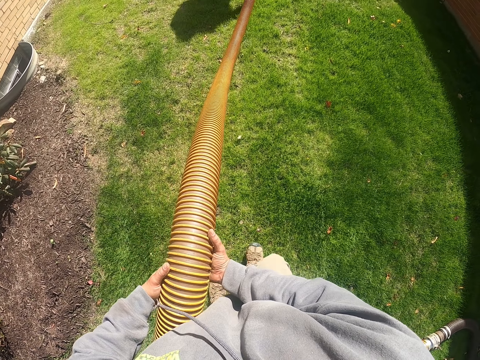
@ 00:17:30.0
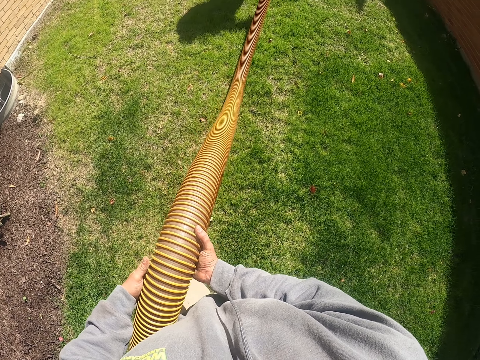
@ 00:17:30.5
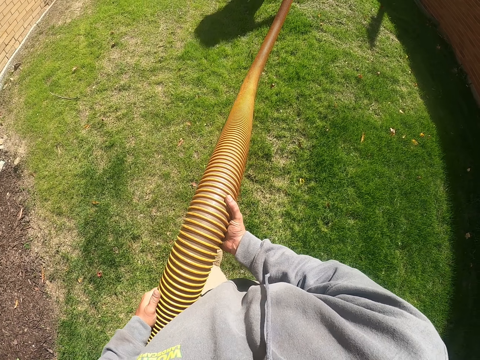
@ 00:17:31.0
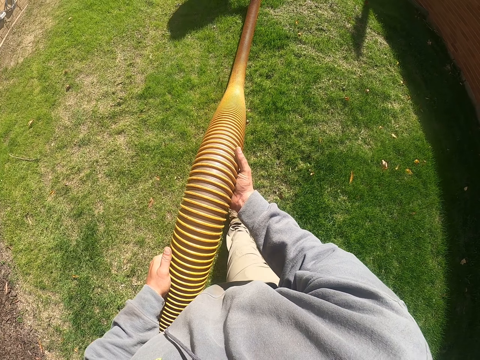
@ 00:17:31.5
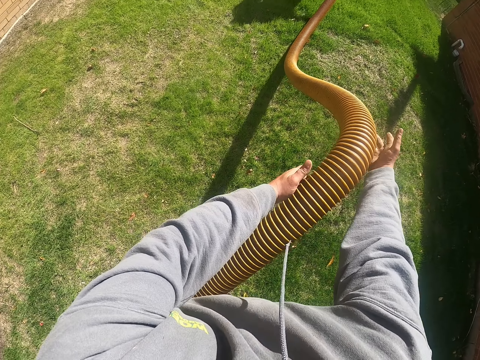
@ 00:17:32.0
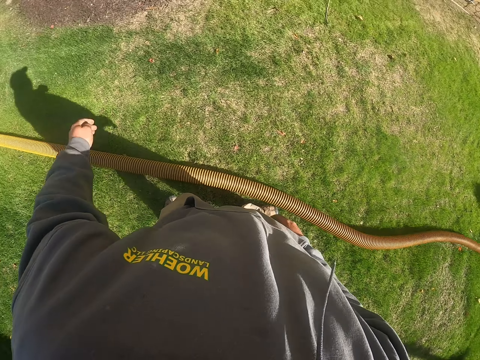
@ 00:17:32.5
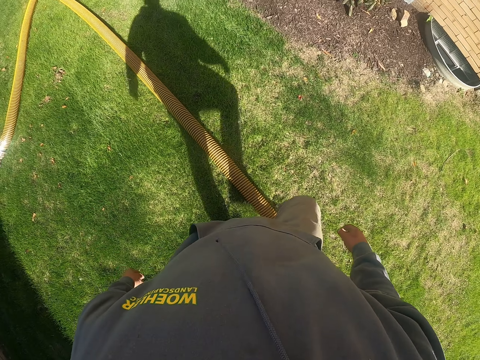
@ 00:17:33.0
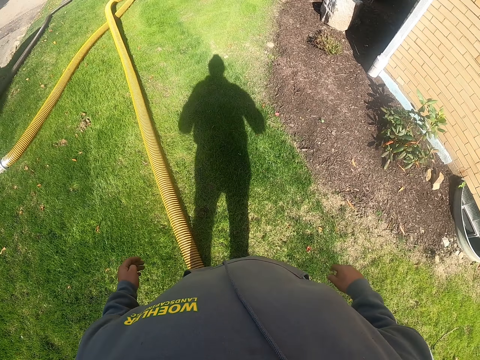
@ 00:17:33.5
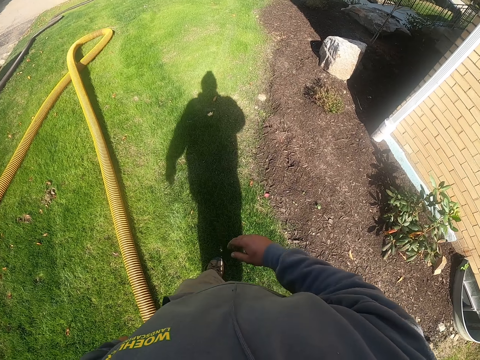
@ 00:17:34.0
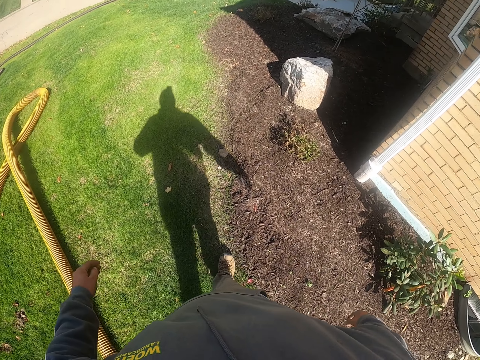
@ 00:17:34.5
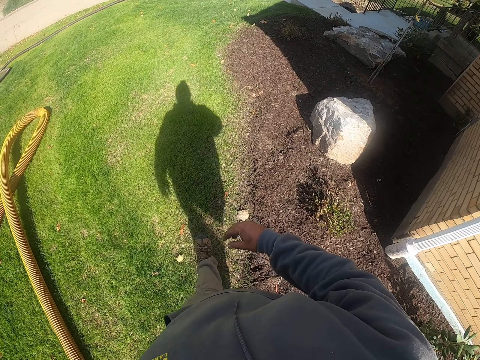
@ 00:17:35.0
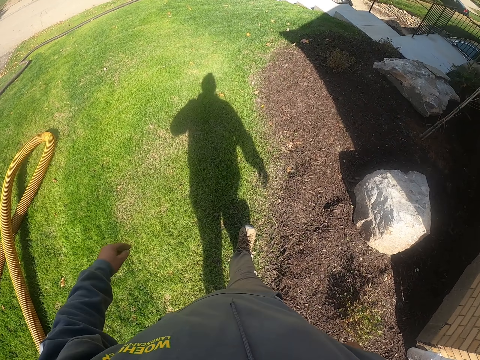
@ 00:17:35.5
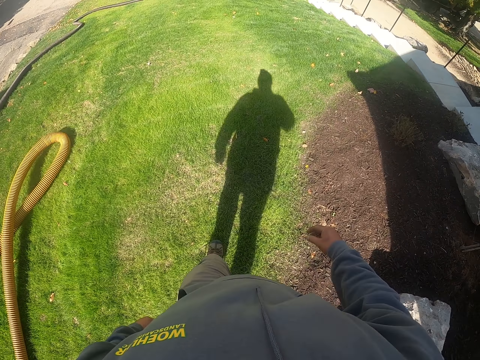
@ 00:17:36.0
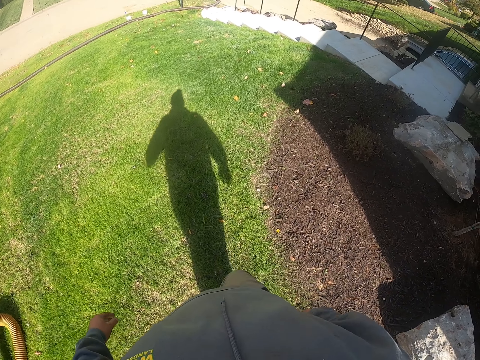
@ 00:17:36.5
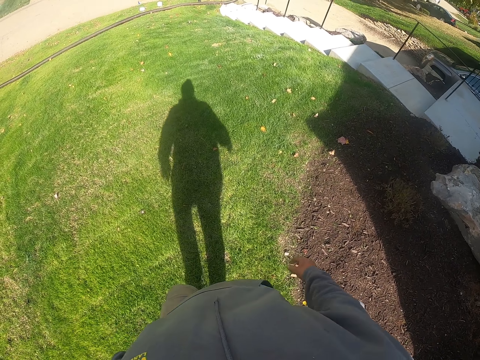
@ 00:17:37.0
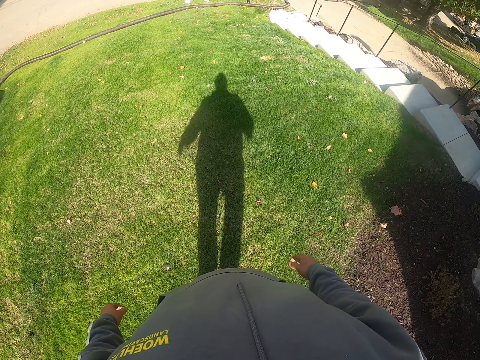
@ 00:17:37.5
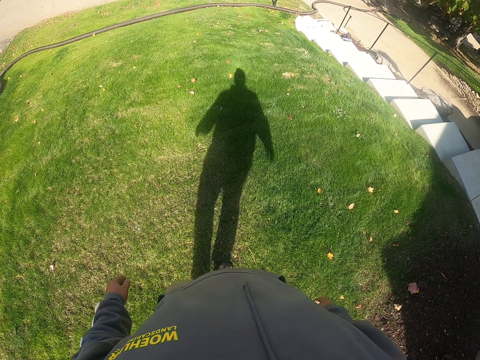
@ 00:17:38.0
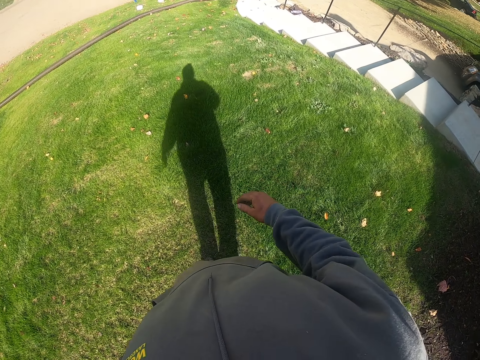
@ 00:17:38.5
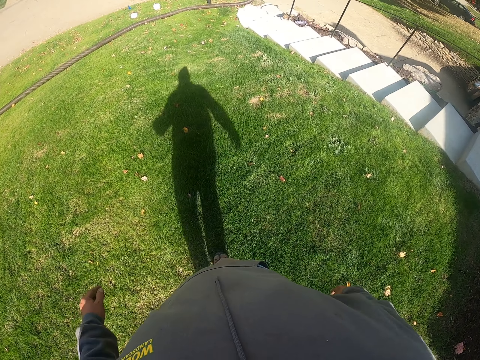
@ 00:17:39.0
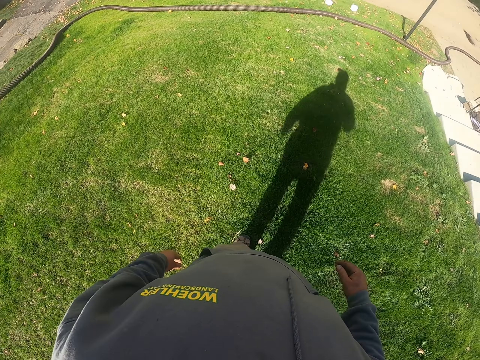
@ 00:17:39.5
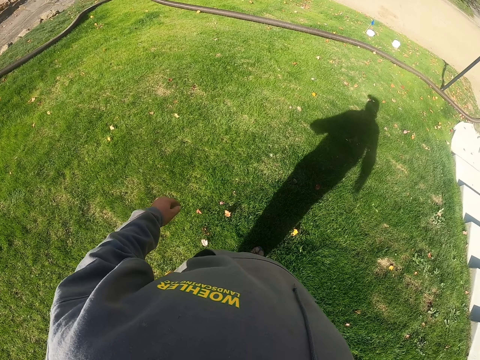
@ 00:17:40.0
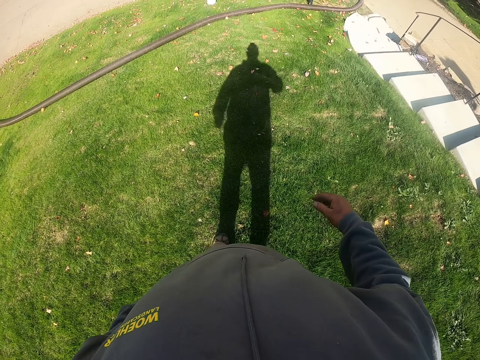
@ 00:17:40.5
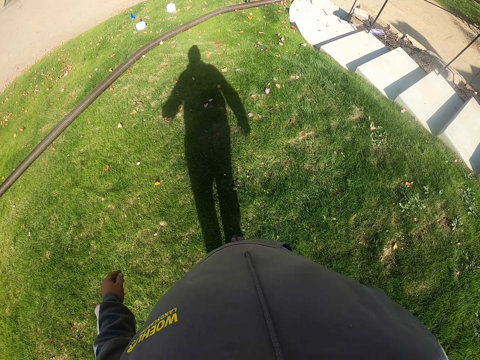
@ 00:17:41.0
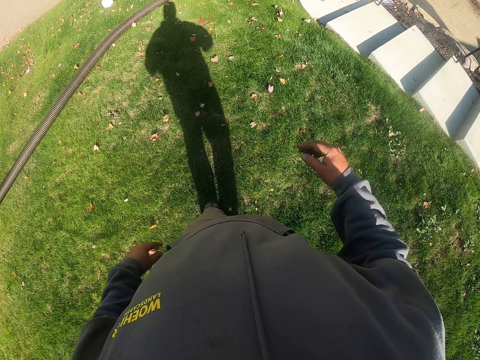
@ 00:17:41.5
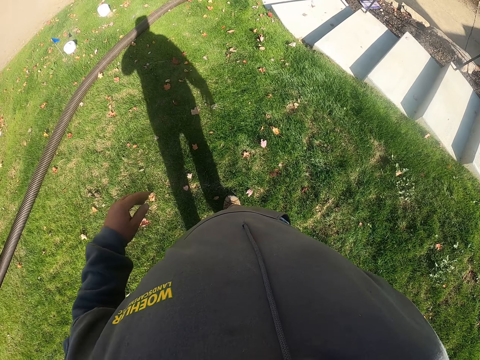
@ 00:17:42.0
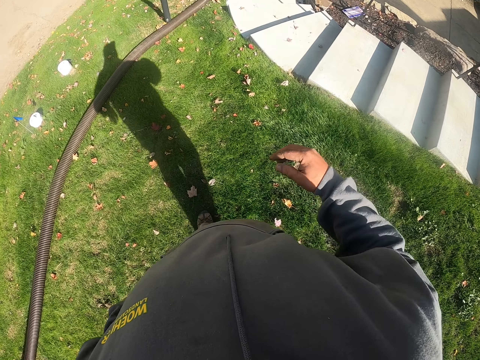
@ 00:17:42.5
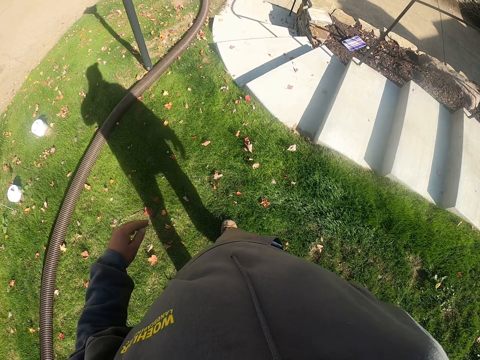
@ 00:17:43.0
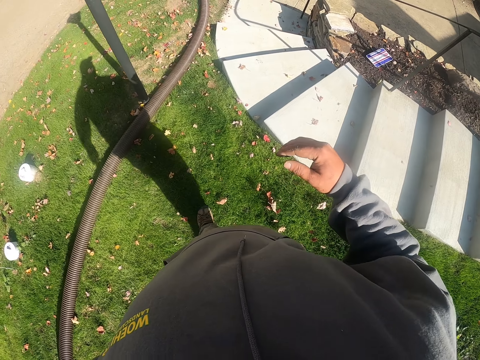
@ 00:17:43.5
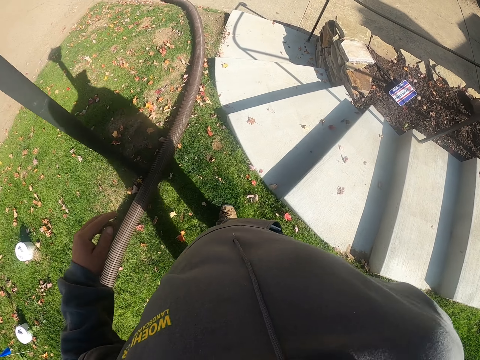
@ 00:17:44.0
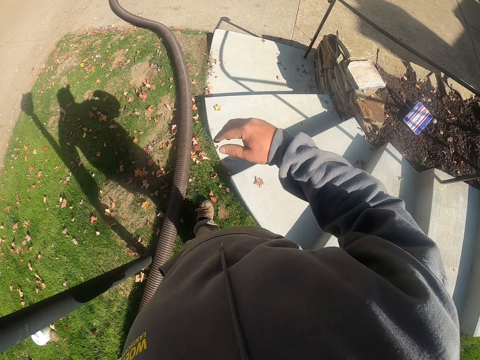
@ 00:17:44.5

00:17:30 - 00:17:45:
The camera wearer holds the pipe with both hands. They pull the pipe. They drop the pipe. They walk back to the other side around the compound.

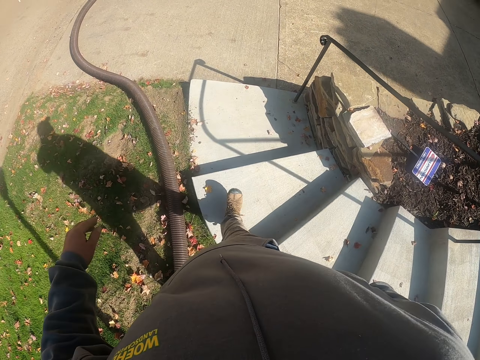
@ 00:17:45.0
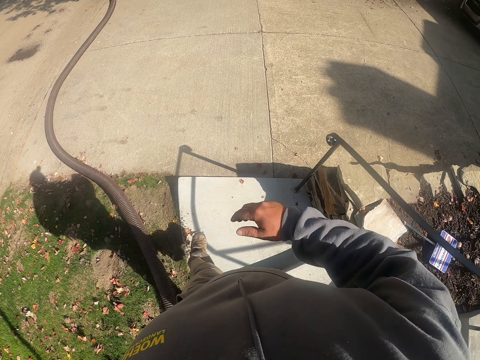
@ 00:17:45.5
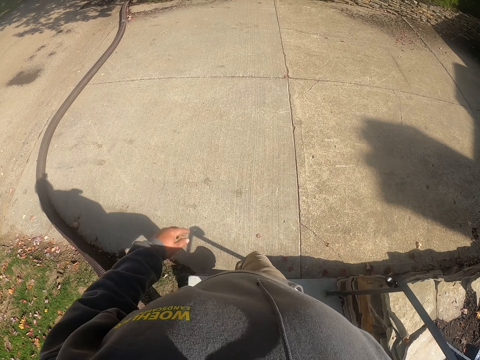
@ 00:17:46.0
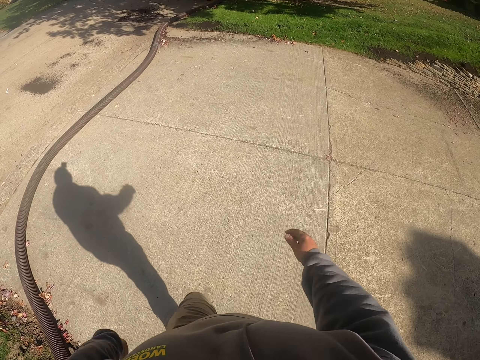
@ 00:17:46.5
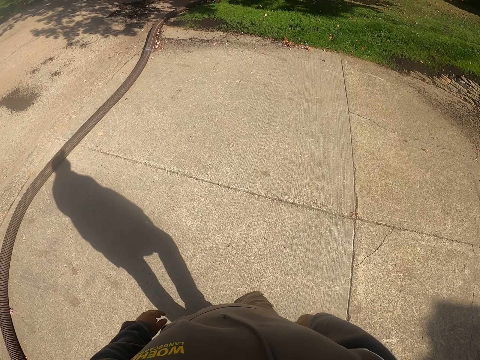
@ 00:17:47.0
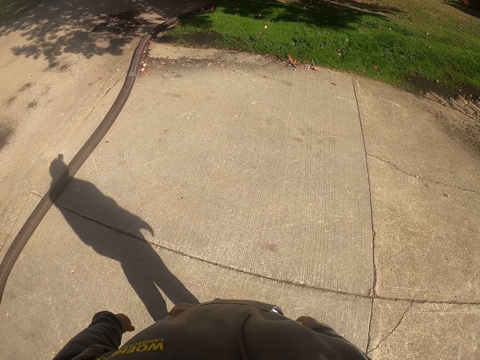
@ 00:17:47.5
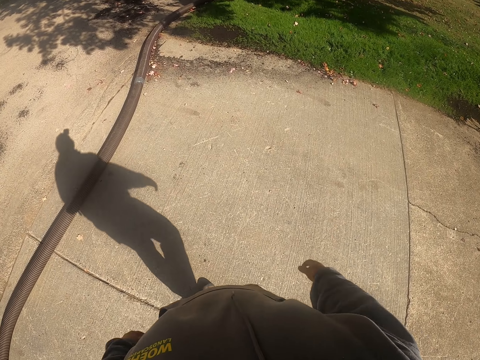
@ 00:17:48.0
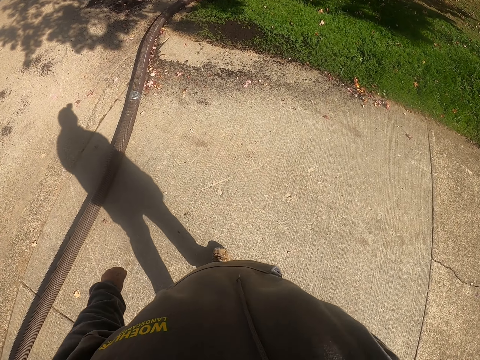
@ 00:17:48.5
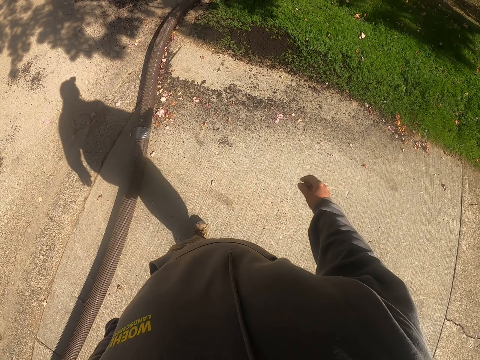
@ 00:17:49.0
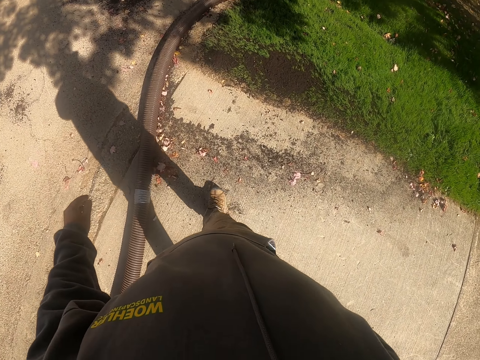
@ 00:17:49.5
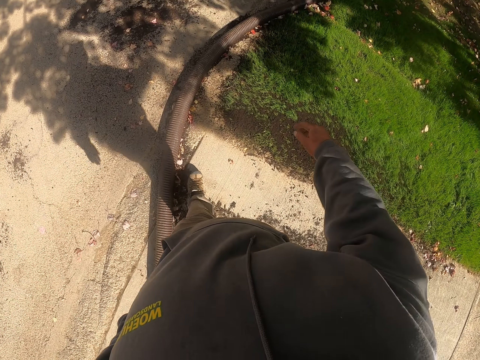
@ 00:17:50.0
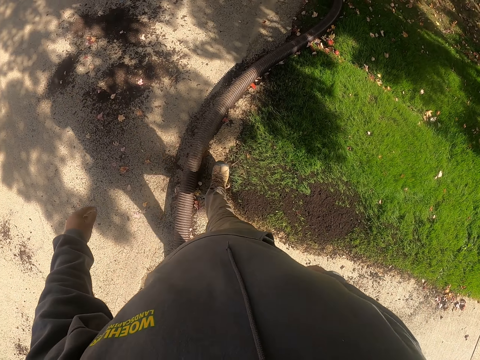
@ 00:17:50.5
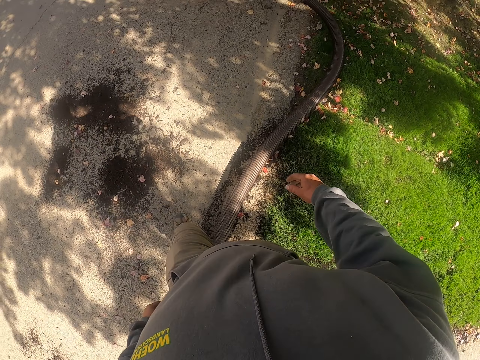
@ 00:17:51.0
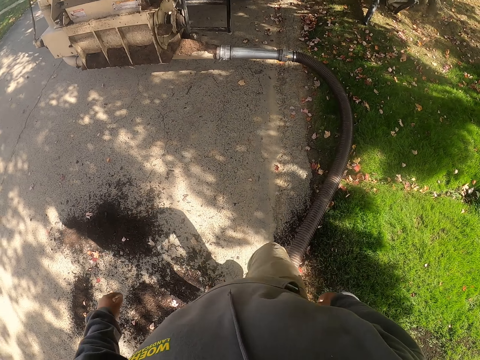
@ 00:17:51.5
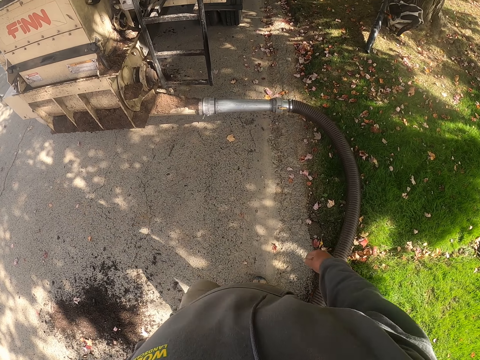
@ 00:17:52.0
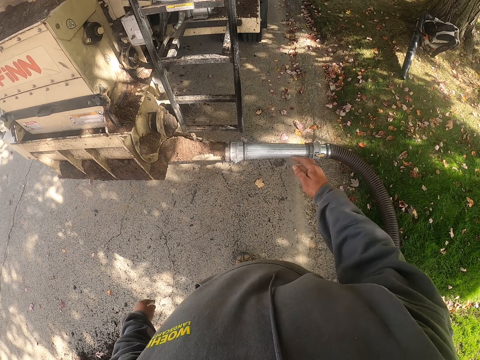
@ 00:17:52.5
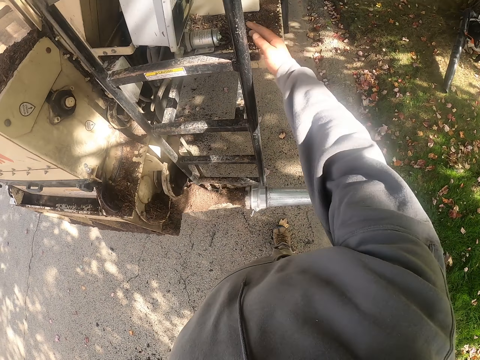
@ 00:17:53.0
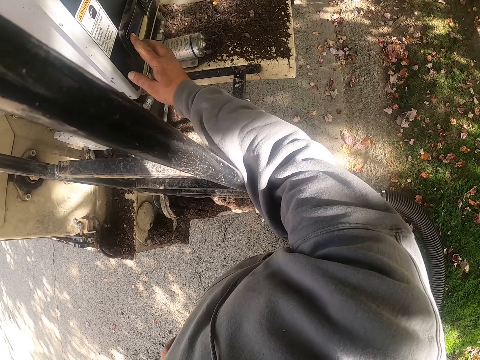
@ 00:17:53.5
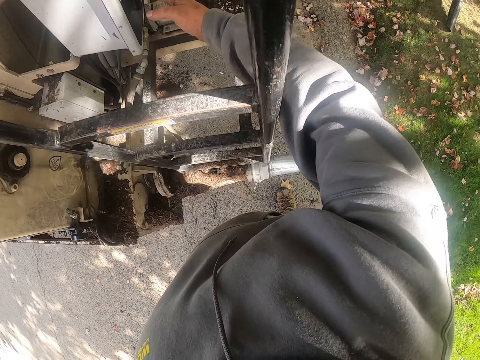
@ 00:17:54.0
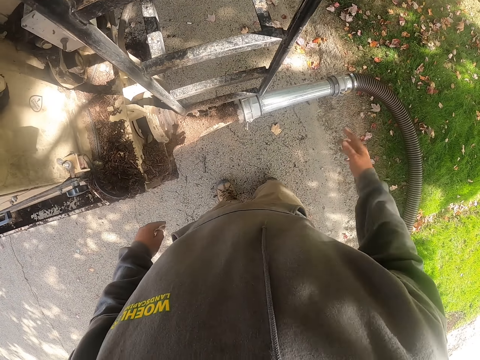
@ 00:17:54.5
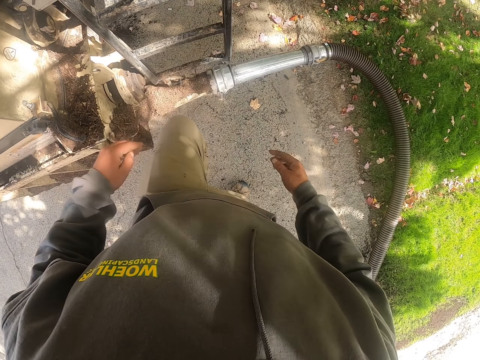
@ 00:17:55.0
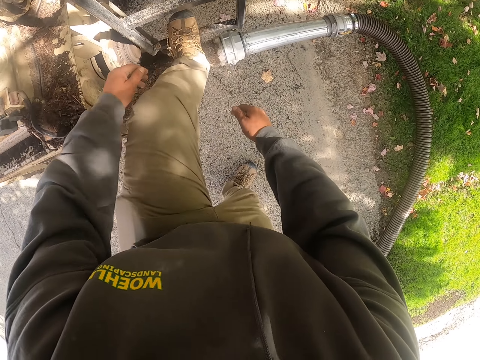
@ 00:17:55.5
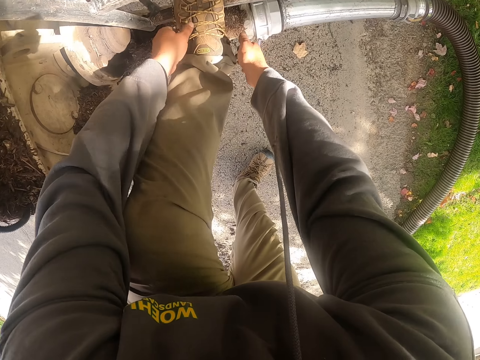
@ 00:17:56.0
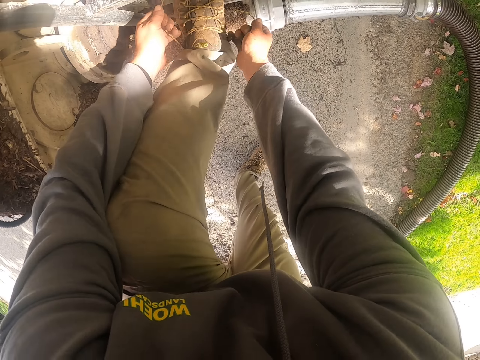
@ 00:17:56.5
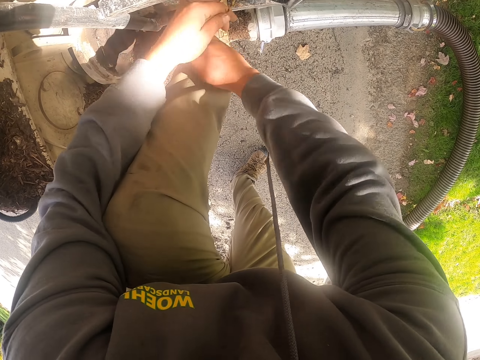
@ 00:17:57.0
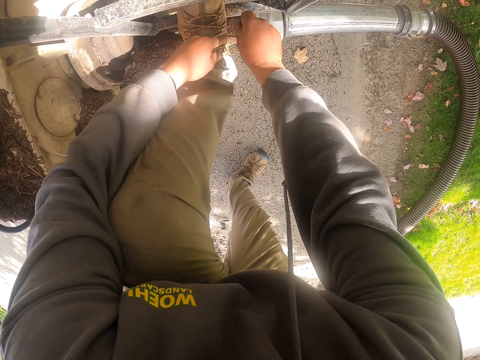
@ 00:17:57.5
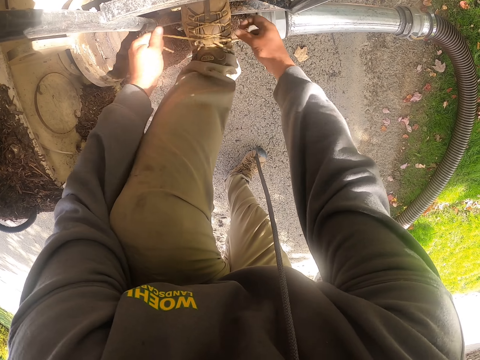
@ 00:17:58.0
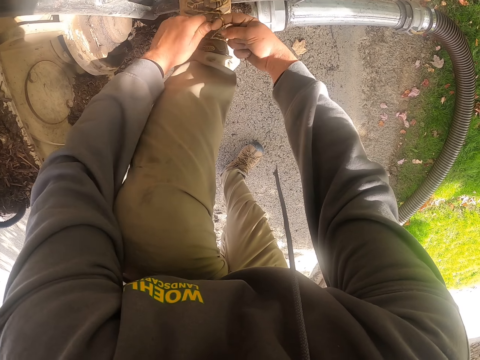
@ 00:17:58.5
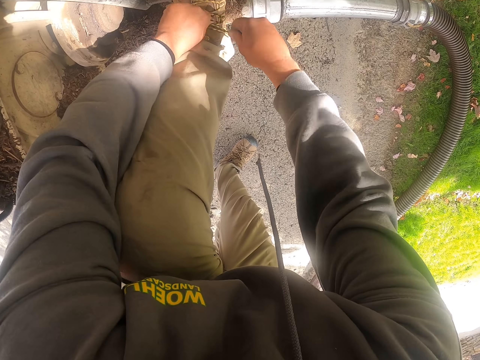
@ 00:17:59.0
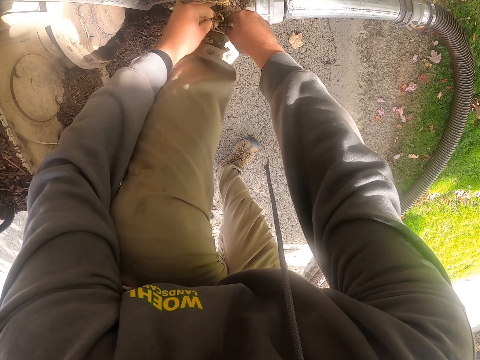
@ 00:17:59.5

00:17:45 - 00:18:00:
The camera wearer turns off something. He holds something. He removes the hand from something. He ties his shoes.
